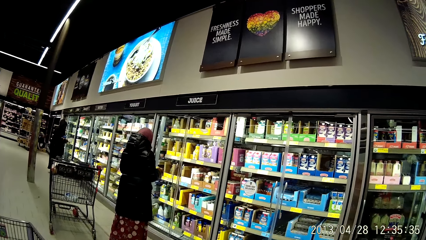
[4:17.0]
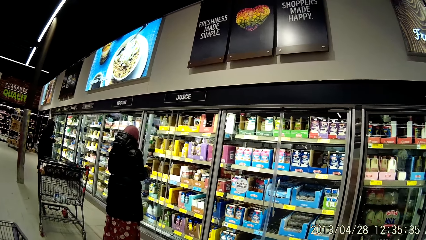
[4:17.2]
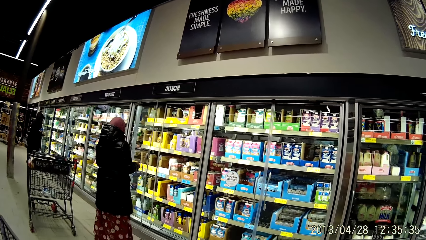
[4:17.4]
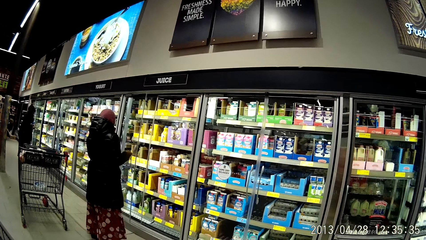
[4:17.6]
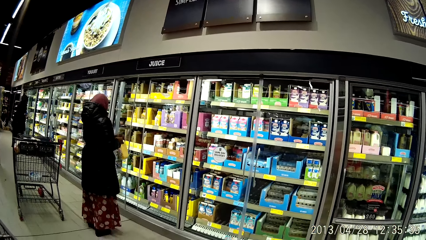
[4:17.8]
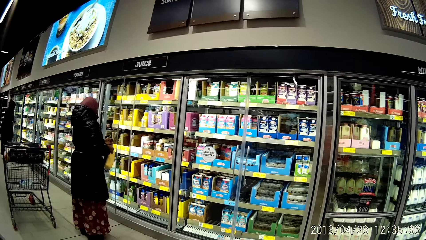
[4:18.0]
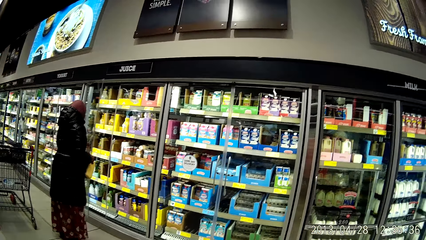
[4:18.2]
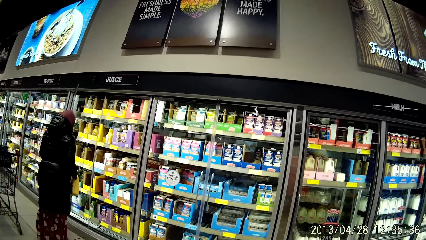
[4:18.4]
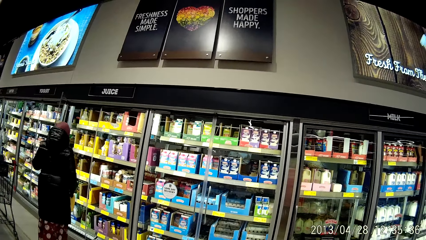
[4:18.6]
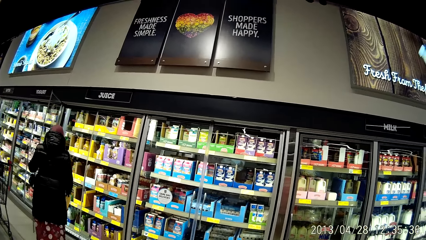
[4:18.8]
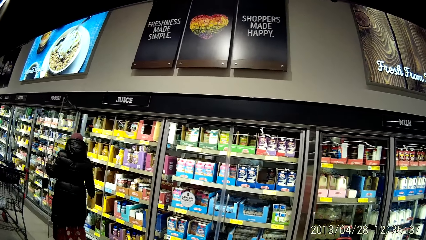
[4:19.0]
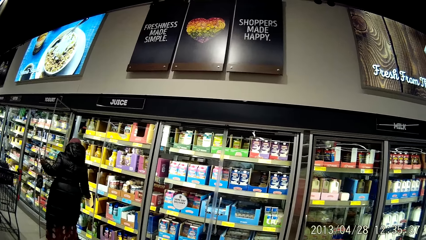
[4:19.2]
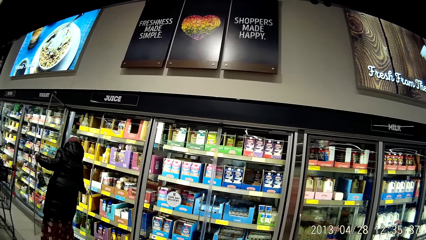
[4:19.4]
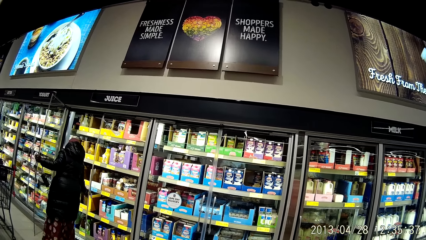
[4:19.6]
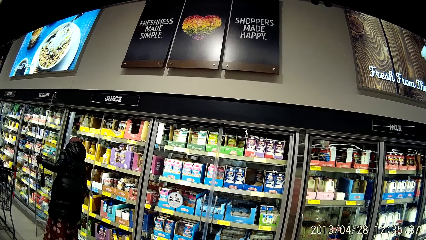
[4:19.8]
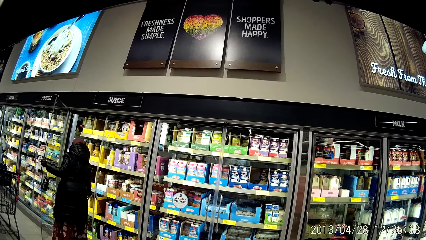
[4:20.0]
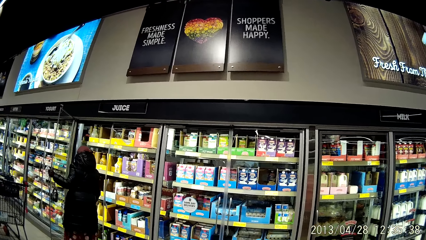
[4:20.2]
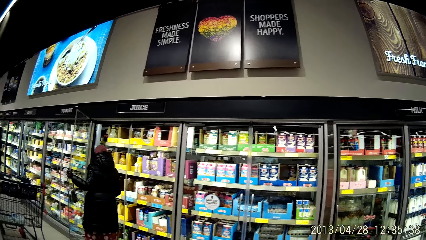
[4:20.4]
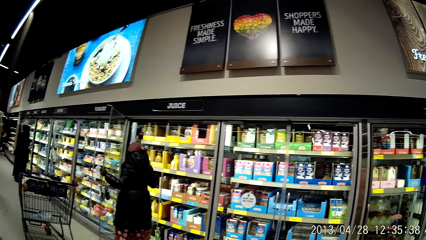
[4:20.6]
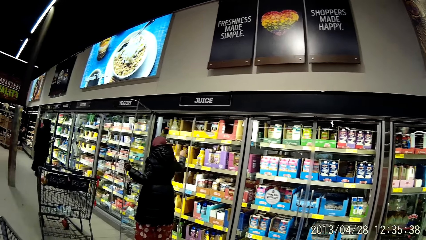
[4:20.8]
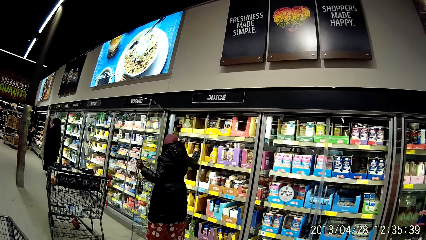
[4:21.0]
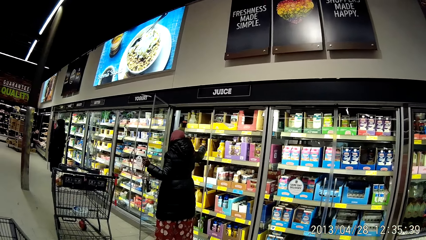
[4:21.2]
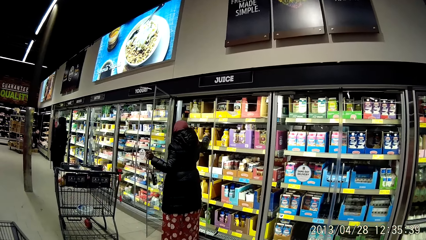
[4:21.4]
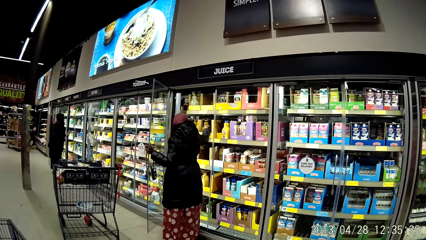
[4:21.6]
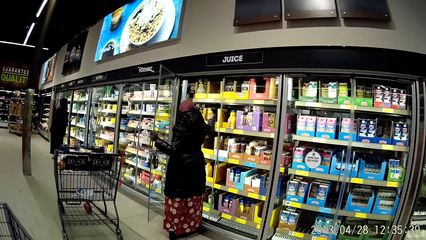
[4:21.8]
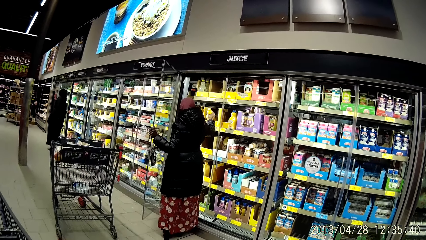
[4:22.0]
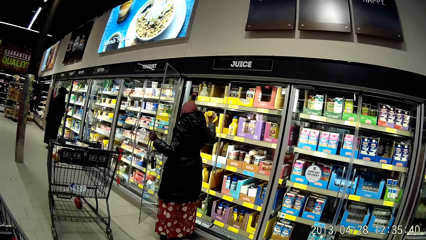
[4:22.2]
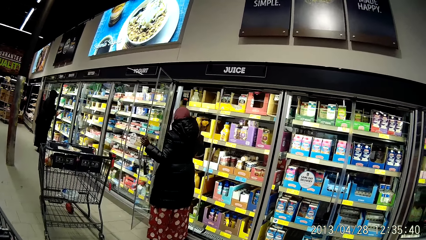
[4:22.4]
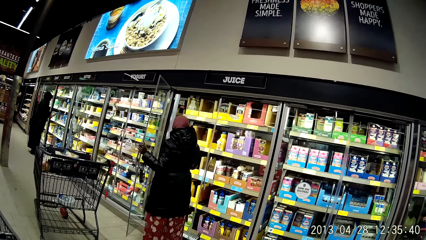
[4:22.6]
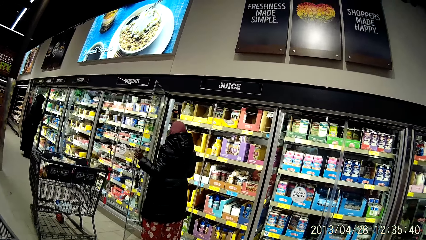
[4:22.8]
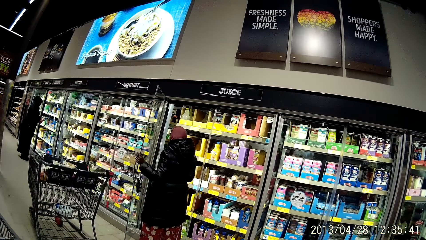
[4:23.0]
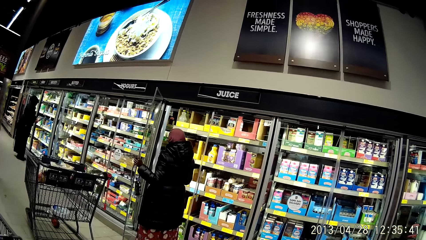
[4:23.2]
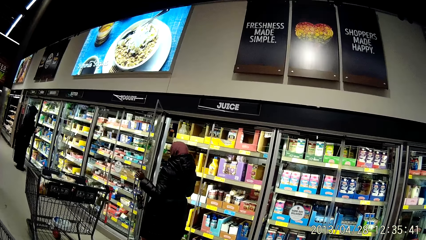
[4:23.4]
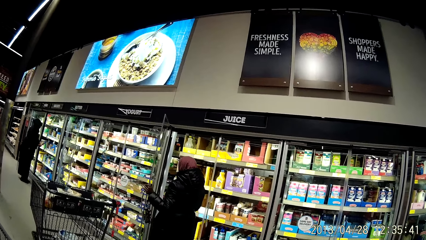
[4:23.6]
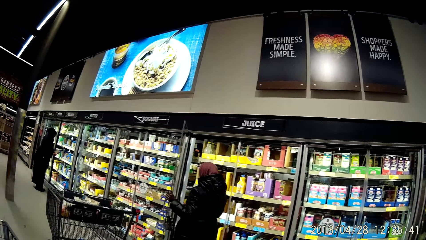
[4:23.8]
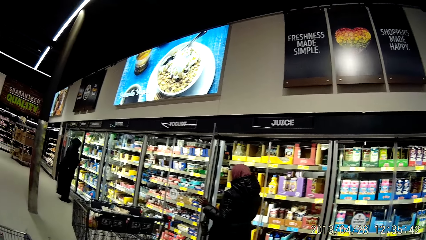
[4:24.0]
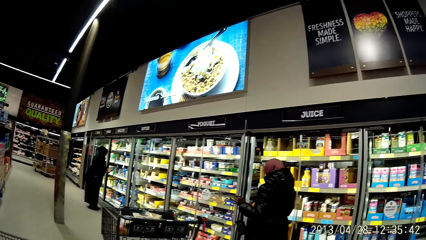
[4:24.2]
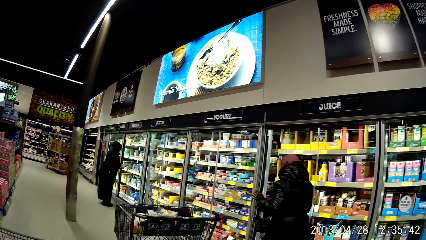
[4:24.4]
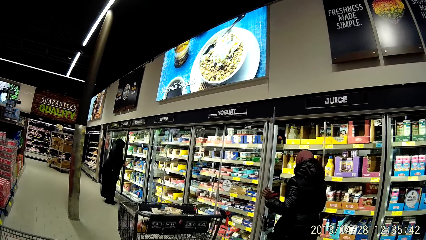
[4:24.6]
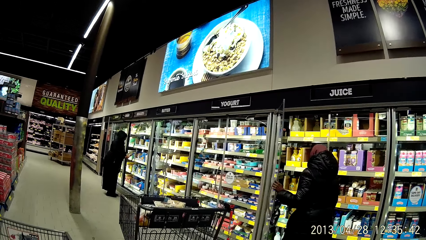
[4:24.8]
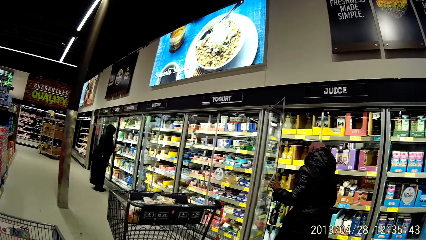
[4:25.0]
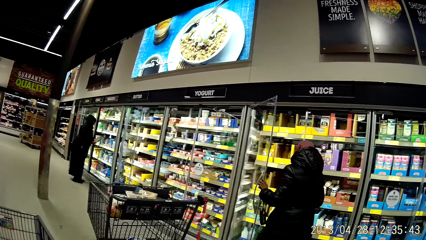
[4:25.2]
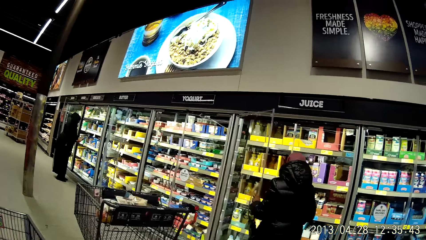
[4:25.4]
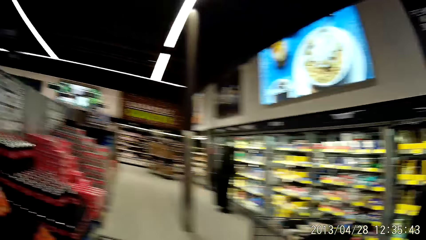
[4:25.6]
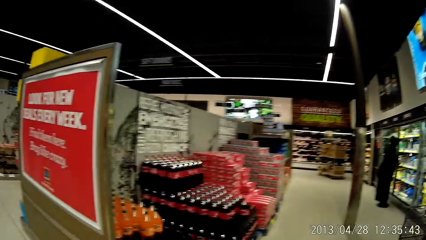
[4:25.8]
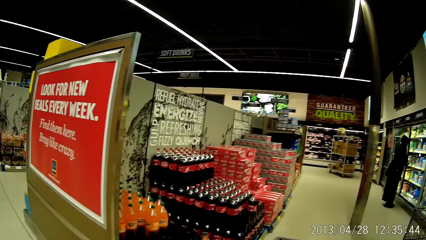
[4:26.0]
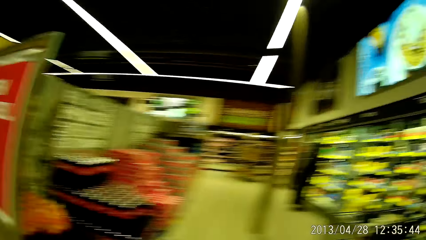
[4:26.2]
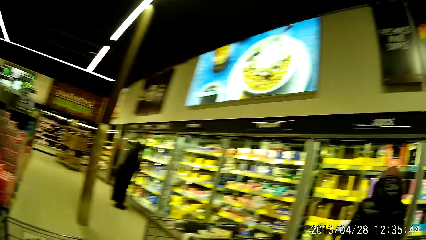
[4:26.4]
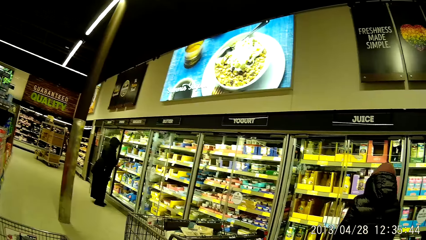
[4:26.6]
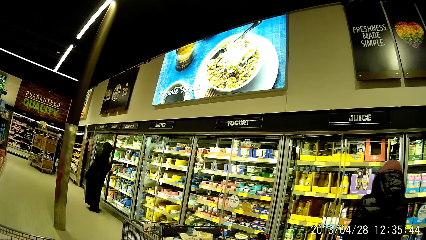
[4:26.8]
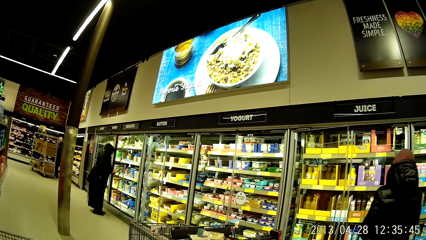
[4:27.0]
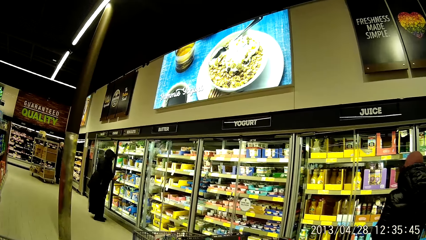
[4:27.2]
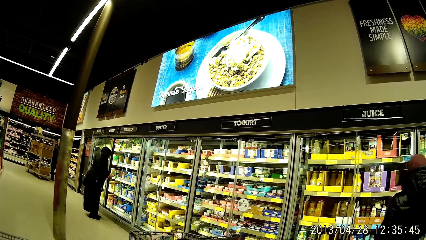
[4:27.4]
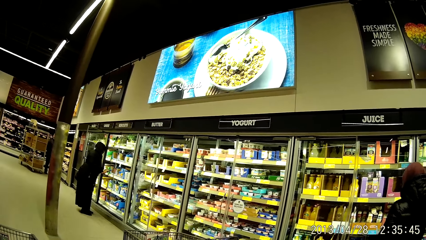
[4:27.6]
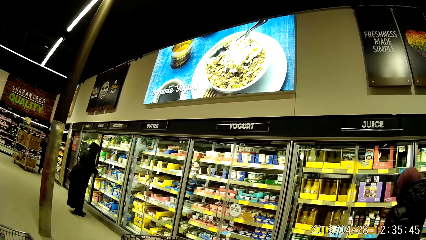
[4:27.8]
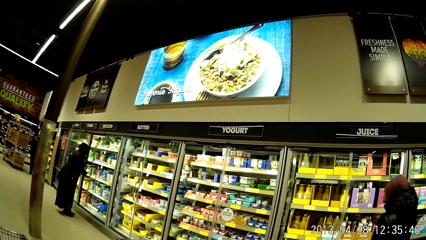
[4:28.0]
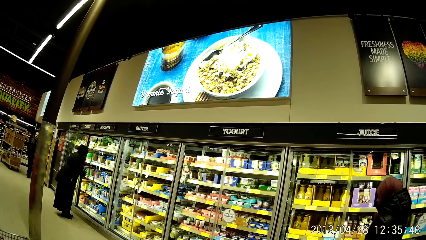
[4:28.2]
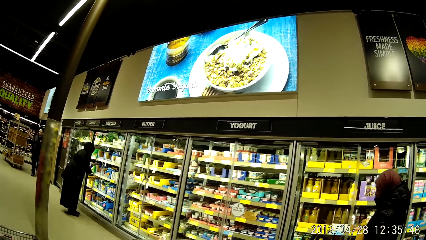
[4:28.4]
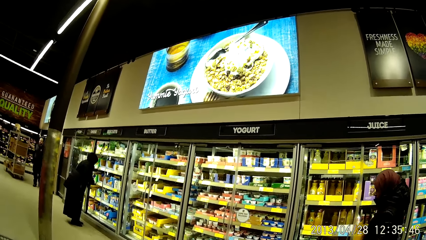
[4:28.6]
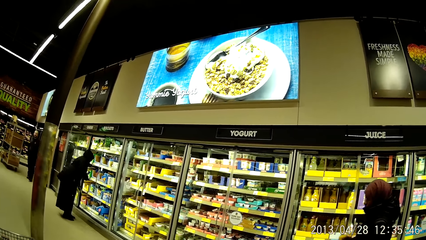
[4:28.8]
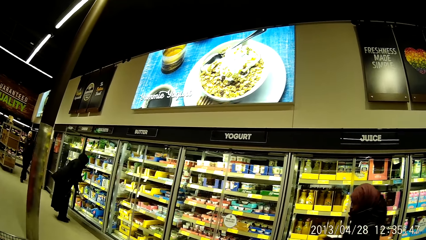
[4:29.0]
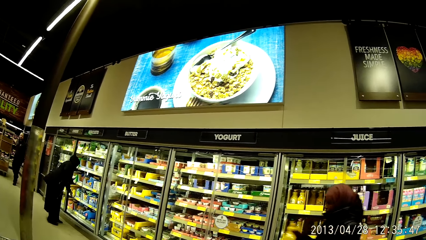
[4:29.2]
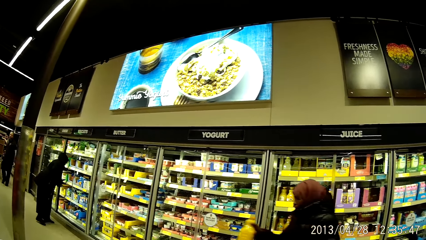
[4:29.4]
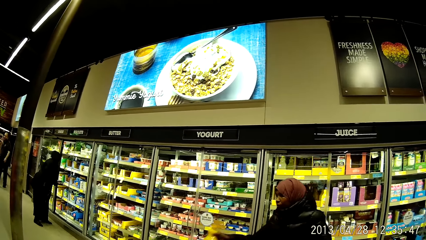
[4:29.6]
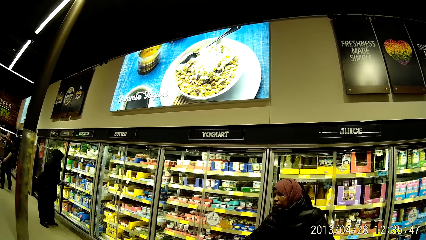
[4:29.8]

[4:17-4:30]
The camera wearer looks at a woman. They walk around the supermarket looking at the foods in the shelves. They walk around looking around the supermarket.

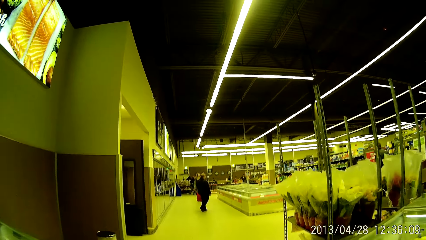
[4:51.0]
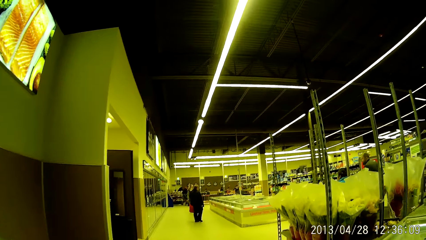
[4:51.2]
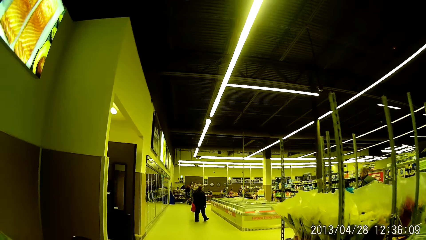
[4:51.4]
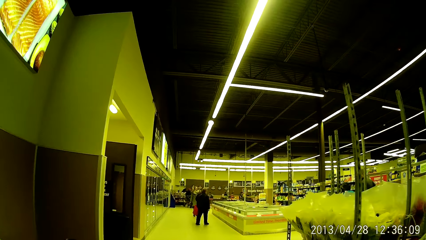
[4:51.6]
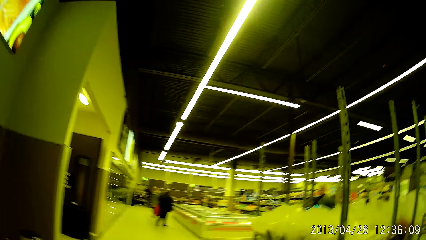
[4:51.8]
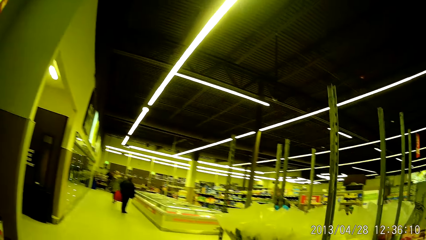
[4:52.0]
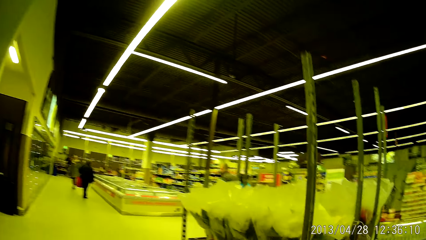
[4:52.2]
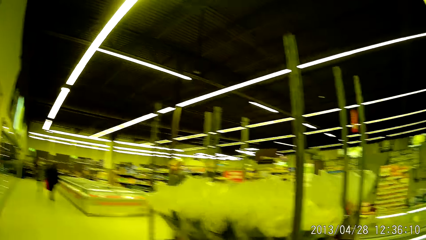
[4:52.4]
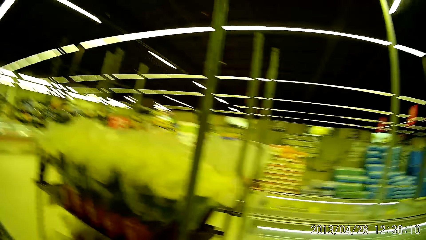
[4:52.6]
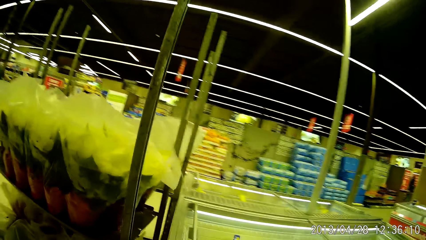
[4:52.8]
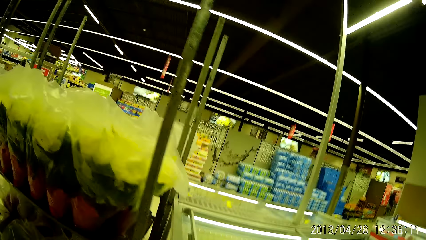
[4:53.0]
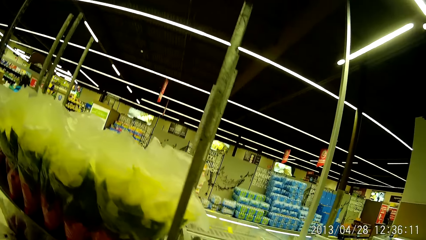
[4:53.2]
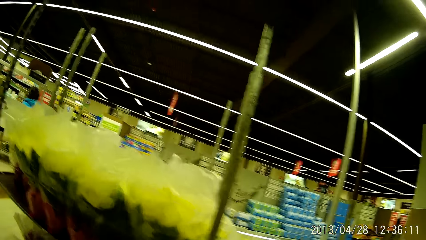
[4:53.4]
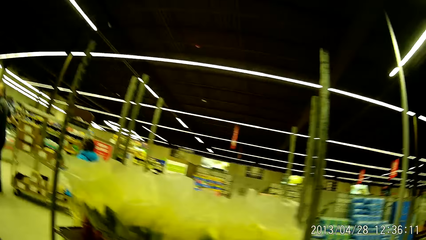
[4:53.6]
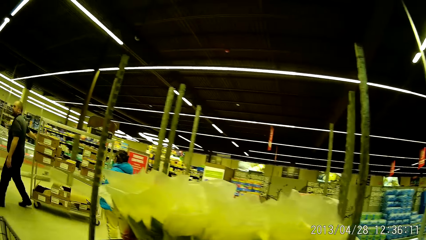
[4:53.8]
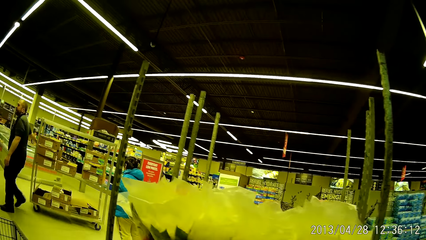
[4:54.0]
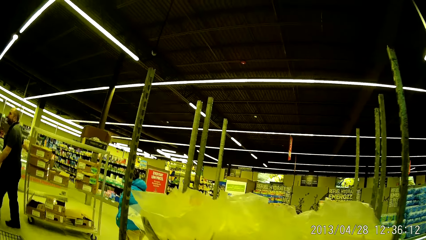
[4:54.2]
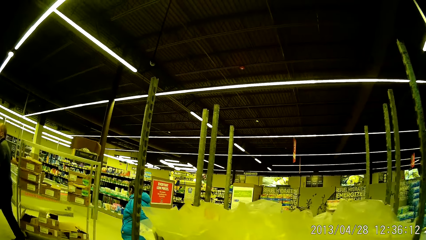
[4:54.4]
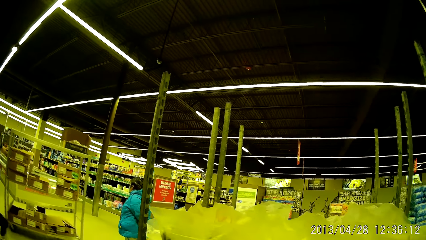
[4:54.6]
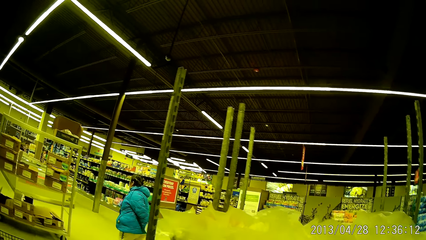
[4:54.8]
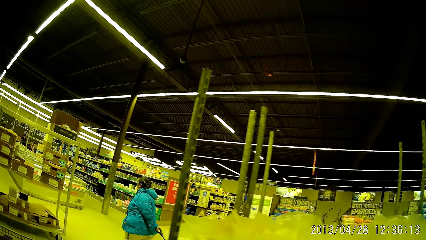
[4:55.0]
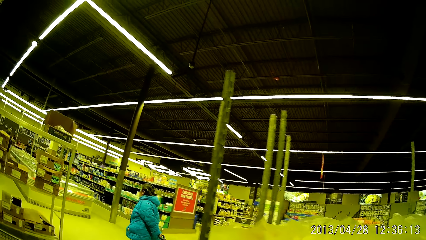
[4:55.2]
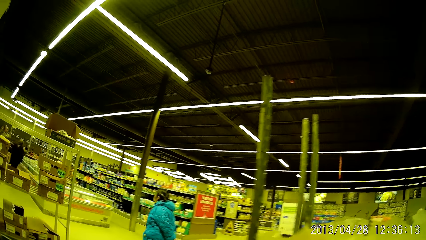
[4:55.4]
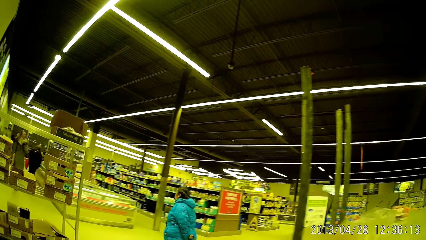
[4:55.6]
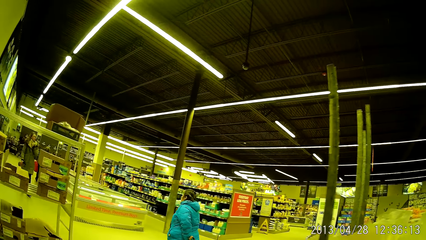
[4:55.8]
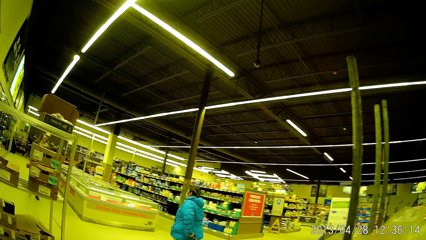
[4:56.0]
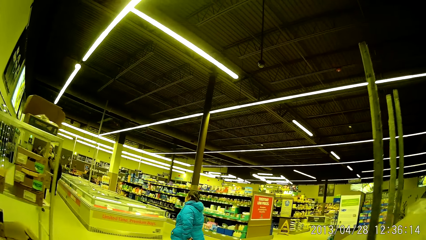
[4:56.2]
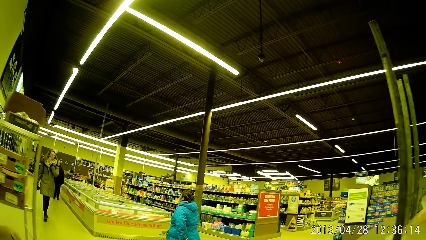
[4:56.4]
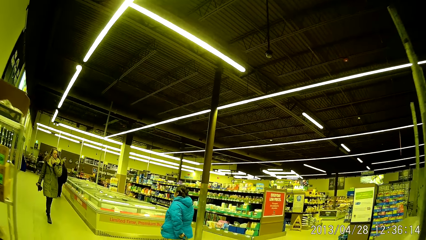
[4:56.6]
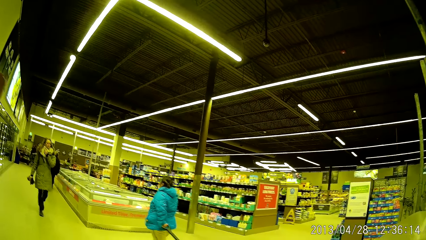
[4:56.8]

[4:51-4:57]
The camera wearer looks at the food in the shelves. They walk around the supermarket.
